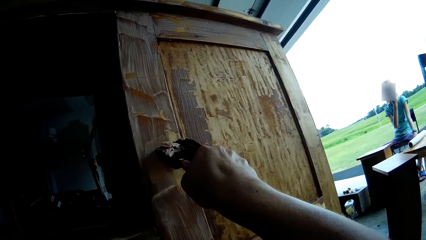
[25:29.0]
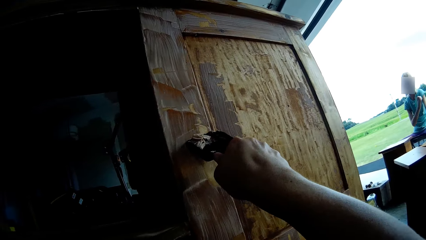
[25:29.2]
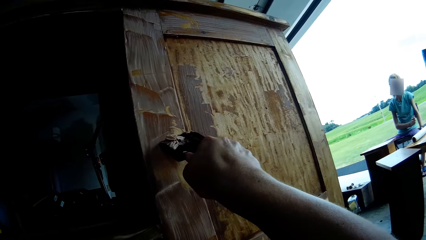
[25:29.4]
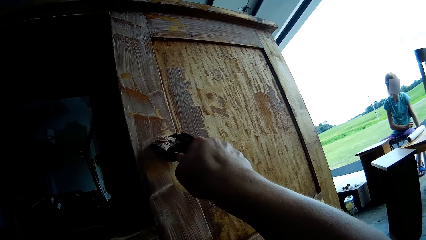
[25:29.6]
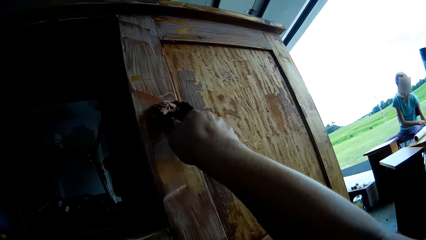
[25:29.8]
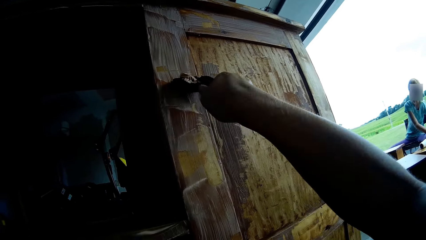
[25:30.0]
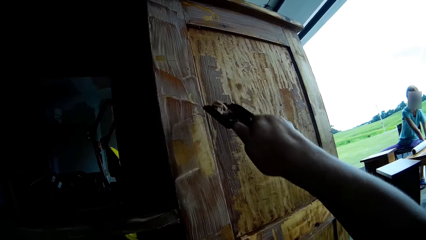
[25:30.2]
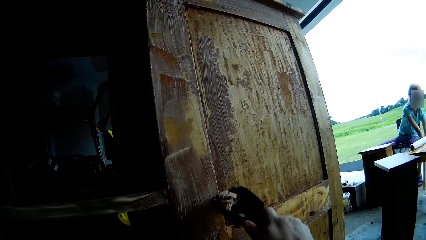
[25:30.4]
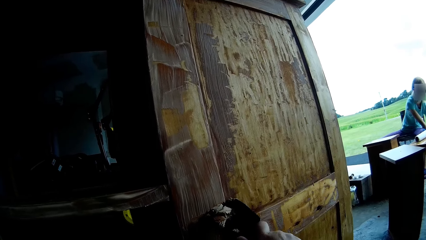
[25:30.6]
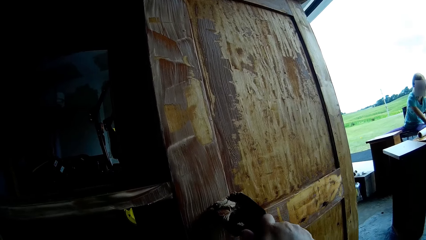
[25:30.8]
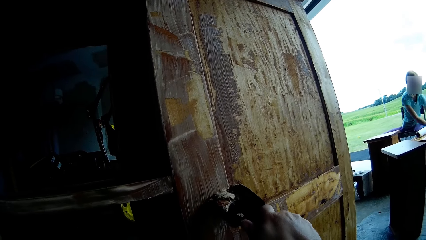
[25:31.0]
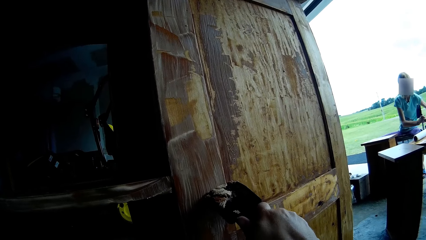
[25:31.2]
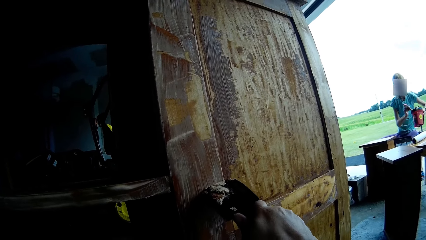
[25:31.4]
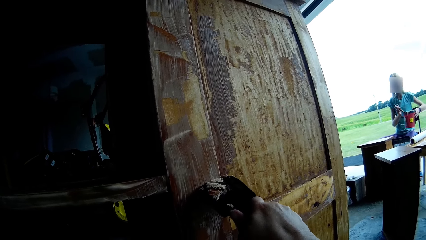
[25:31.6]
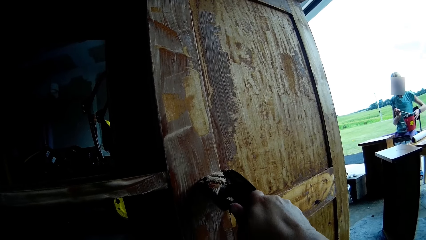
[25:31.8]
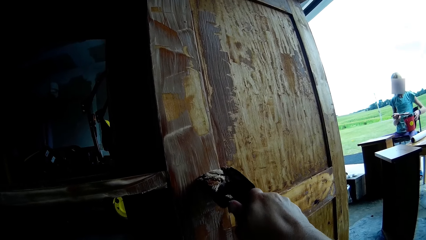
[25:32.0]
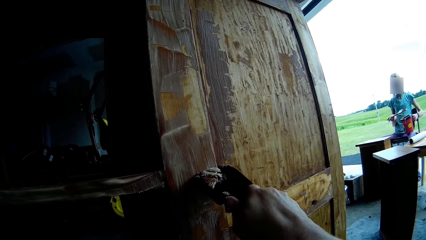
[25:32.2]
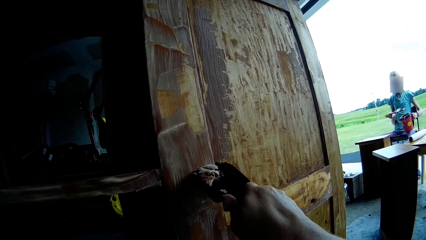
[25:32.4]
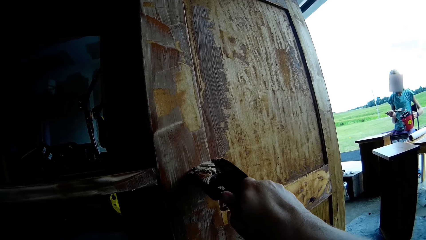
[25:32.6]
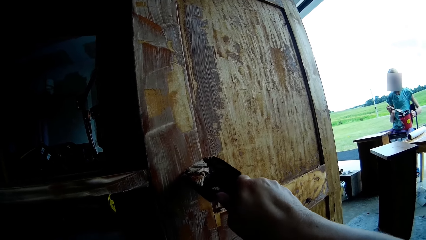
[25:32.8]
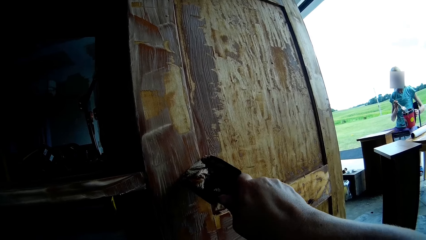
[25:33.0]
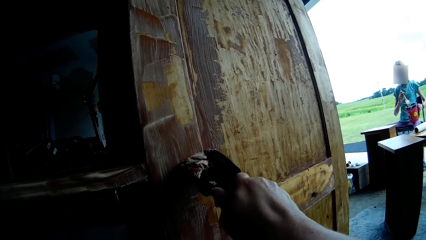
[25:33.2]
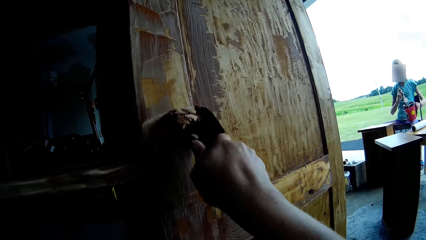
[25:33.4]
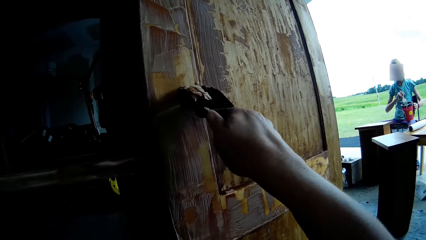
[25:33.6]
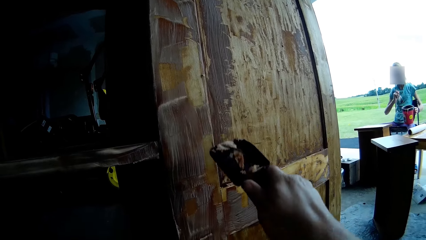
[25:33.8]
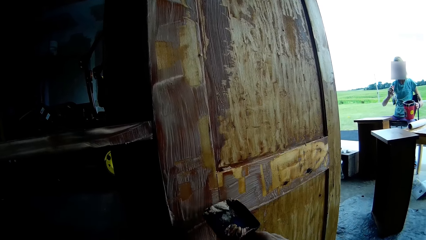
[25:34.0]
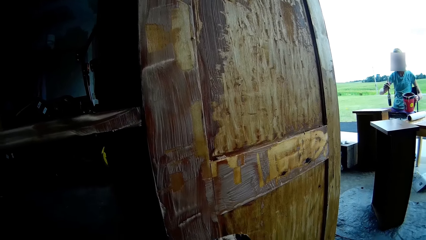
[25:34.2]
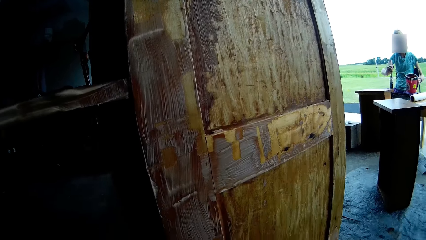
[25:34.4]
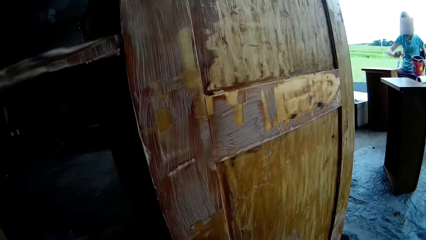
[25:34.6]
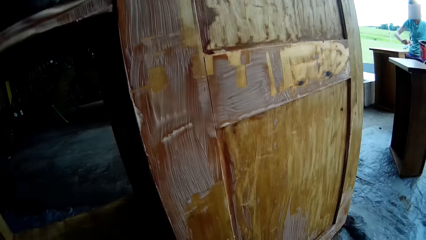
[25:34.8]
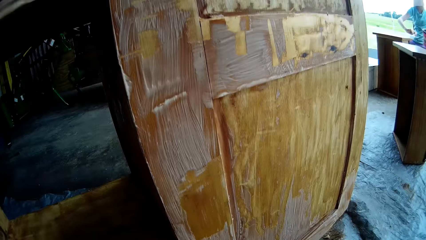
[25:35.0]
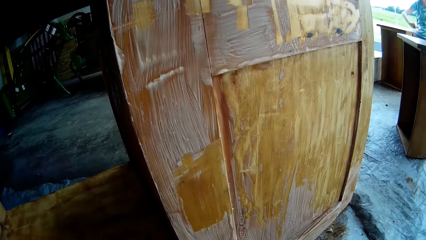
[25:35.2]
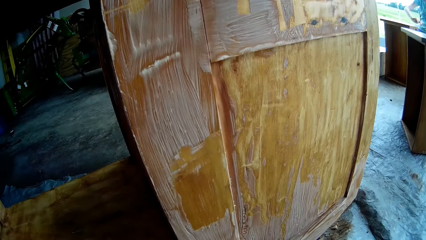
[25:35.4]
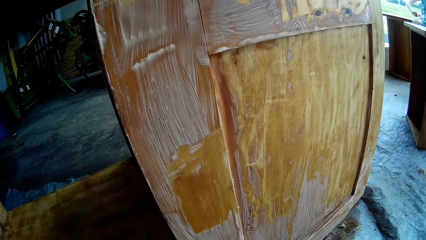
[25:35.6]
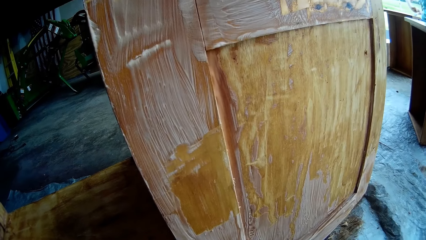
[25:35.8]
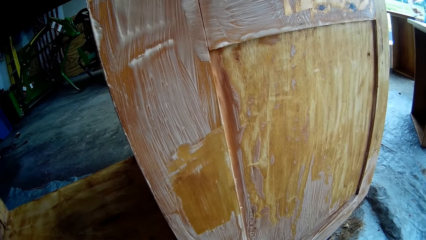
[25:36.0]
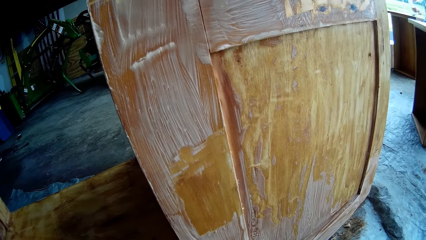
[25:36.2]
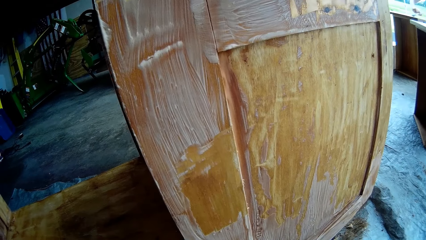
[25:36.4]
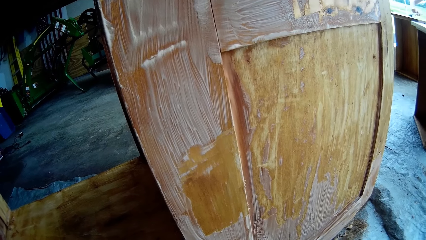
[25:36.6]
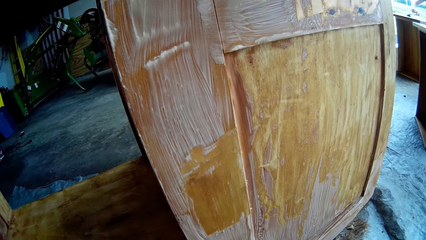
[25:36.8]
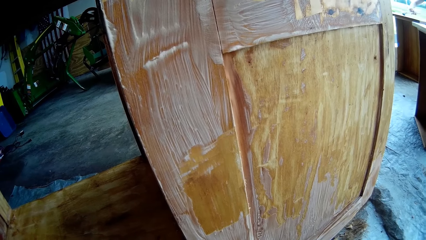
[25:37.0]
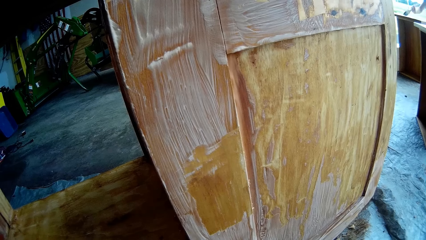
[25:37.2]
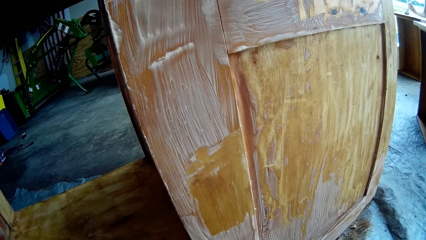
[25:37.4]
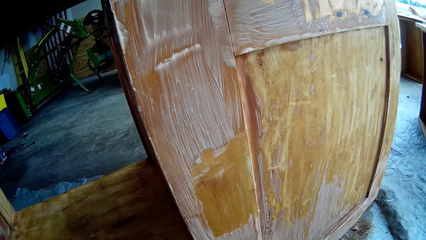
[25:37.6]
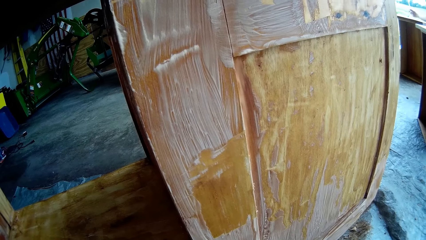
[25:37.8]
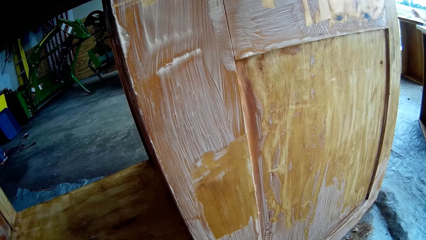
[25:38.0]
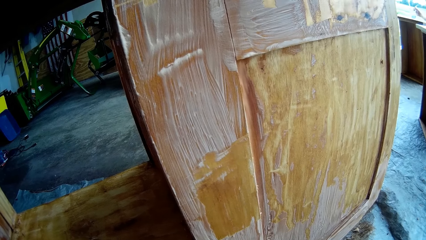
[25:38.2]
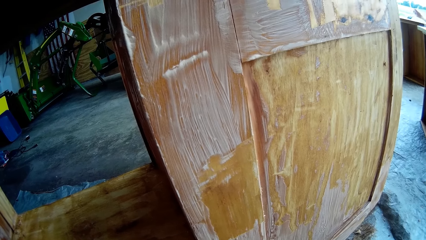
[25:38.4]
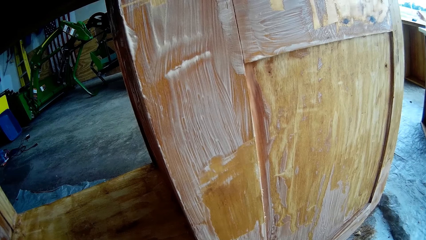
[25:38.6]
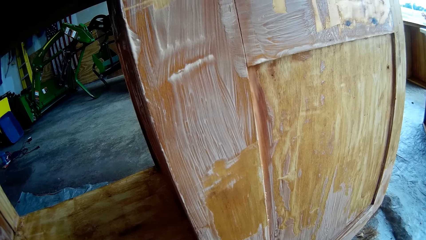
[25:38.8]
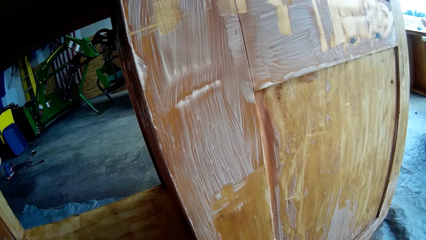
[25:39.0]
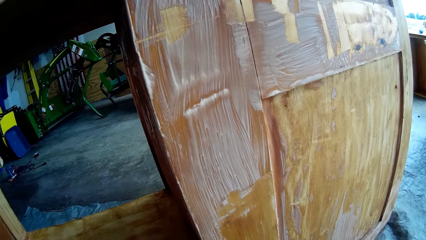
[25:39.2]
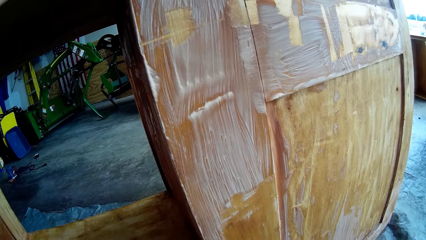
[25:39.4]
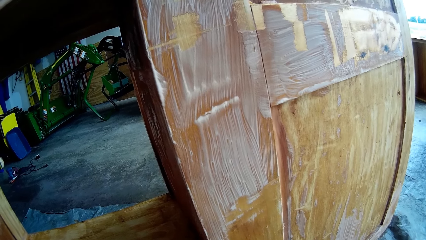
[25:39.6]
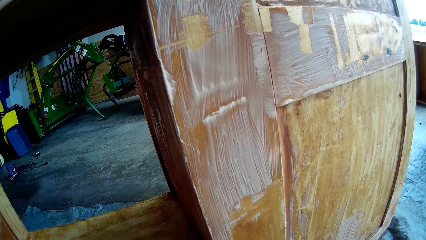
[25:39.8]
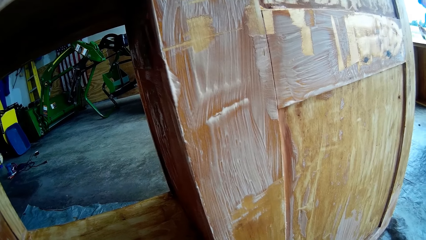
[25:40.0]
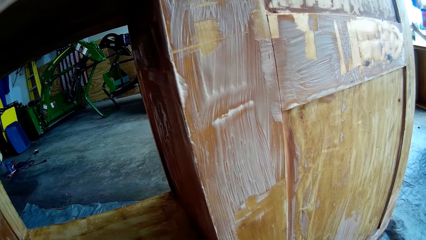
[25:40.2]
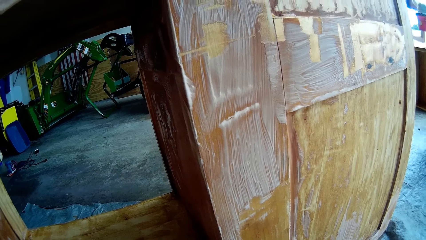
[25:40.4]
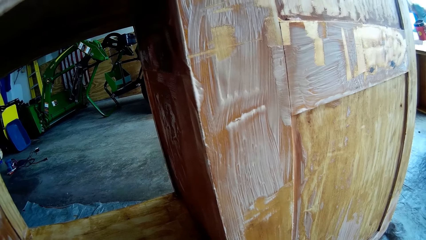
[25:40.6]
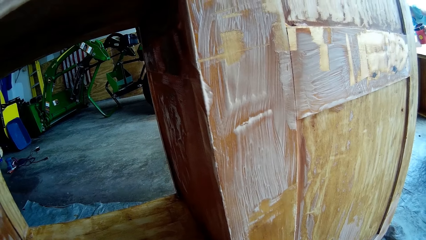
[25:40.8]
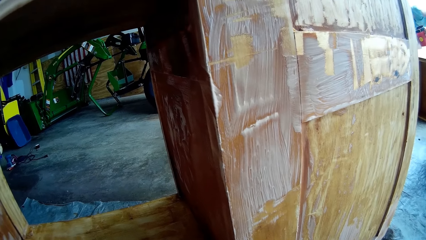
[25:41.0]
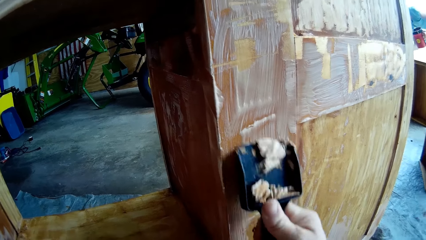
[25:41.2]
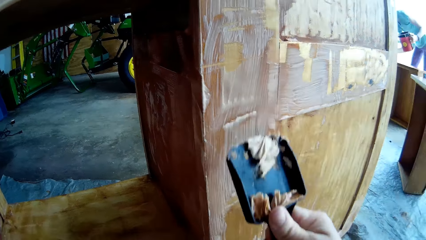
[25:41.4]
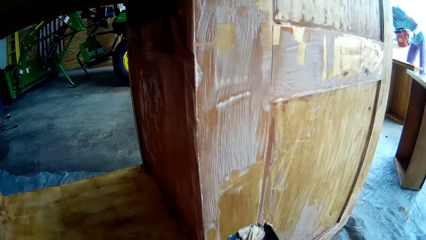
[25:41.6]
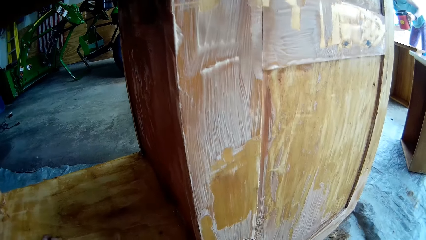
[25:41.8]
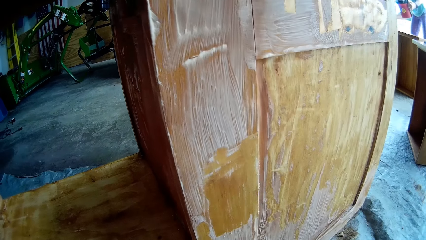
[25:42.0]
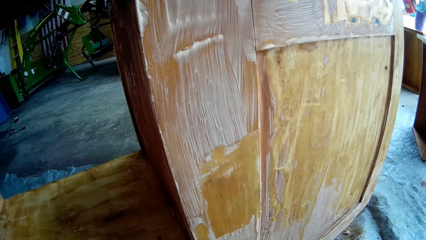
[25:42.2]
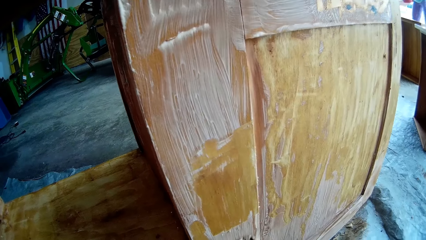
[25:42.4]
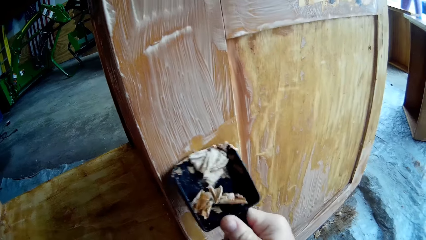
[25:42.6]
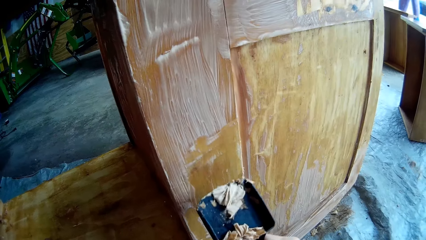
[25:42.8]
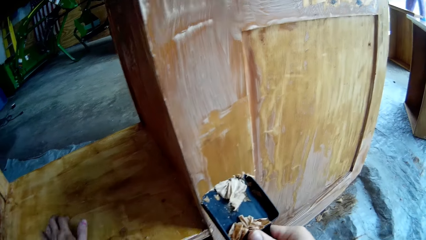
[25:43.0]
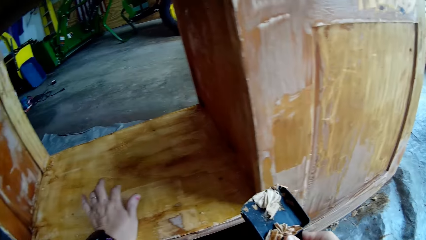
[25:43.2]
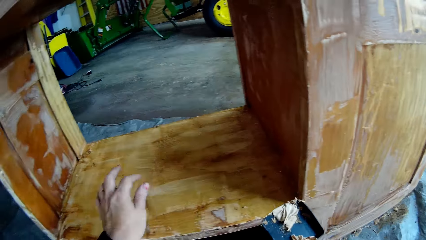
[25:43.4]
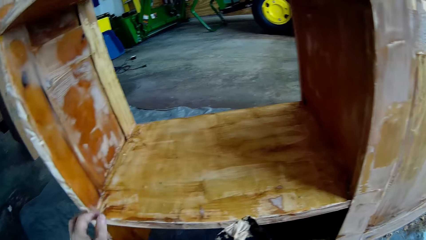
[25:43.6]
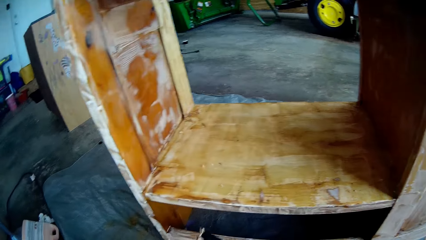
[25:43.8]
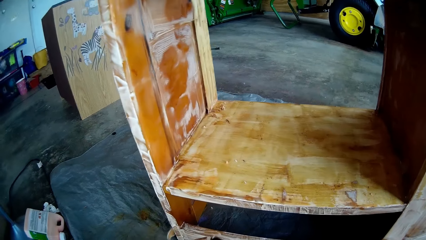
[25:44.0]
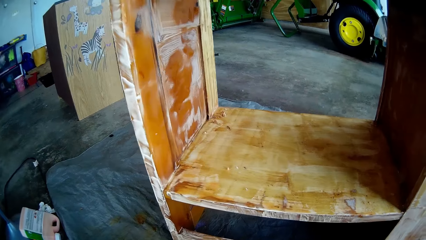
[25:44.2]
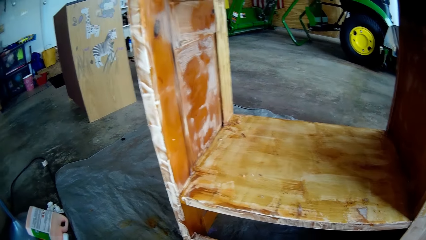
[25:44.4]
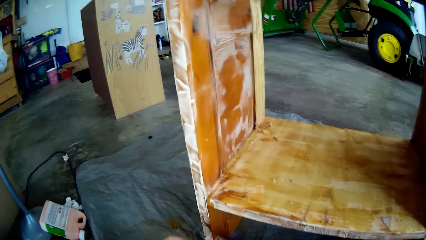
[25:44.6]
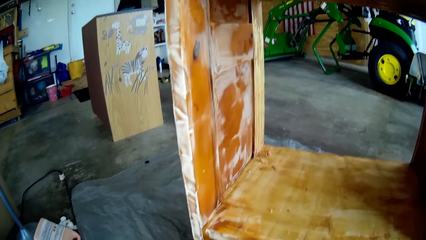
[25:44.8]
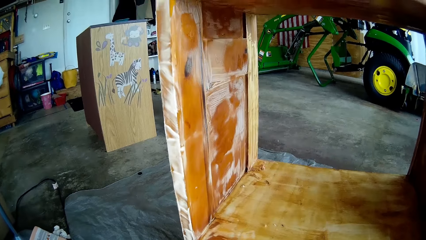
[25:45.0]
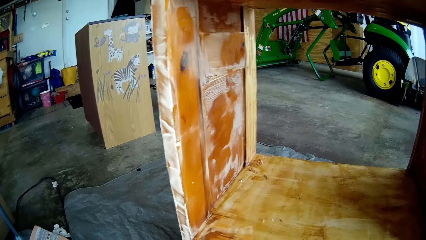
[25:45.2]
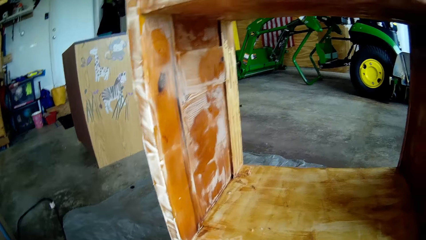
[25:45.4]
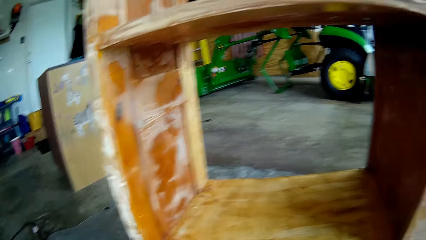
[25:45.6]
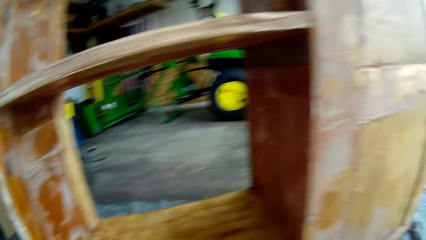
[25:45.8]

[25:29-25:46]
A lady picks up the paint container. The lady rubs the brush on the paint container. The camera wearer scrapes the cupboard paint. The lady holds the paint brush. The lady paints the table. The camera wearer removes the paint from the table with the scraper. They look around. The lady stands. The camera wearer removes the paint from the table with the scraper. They remove dirt from the scraper. They remove the hands from the cupboard.
